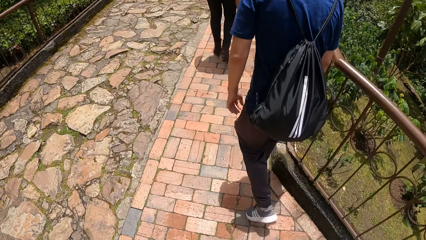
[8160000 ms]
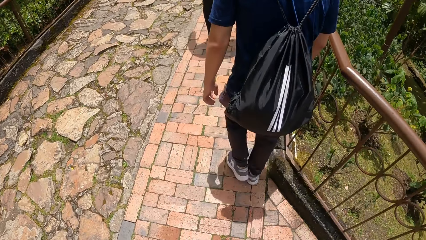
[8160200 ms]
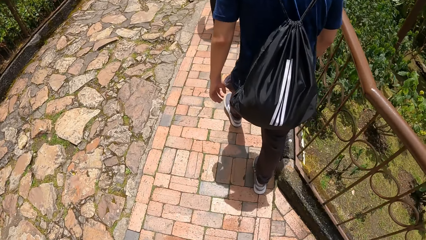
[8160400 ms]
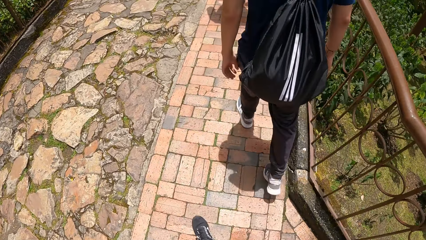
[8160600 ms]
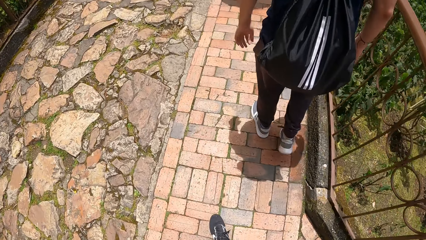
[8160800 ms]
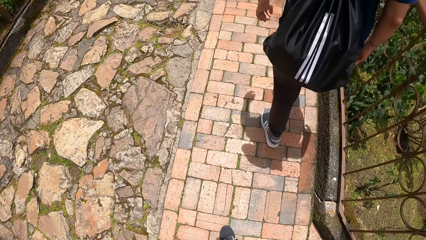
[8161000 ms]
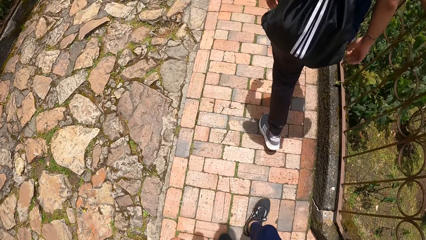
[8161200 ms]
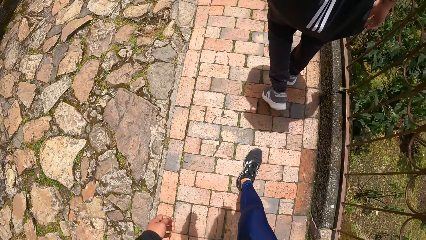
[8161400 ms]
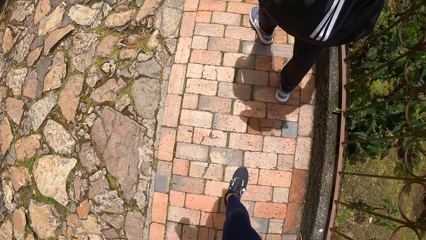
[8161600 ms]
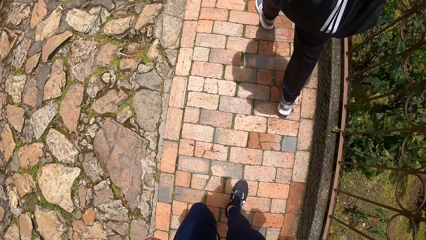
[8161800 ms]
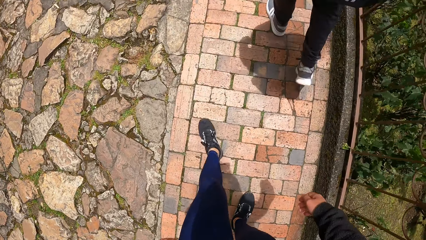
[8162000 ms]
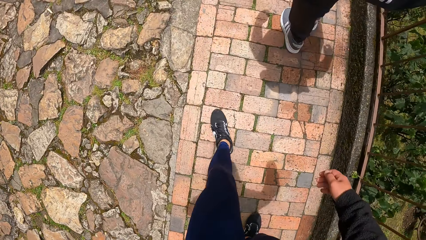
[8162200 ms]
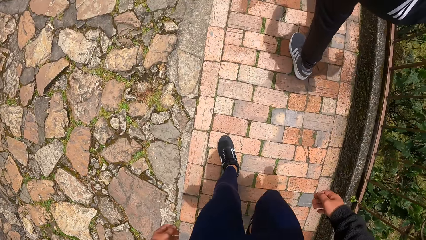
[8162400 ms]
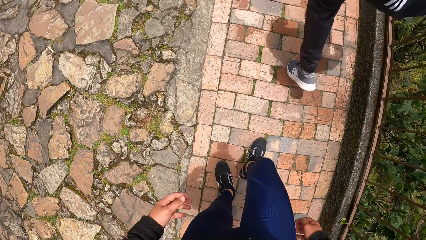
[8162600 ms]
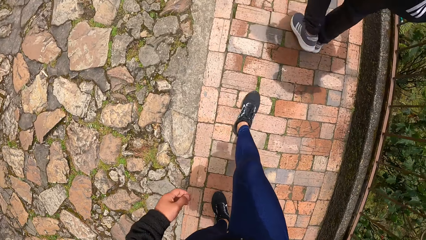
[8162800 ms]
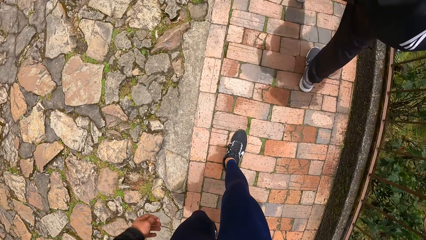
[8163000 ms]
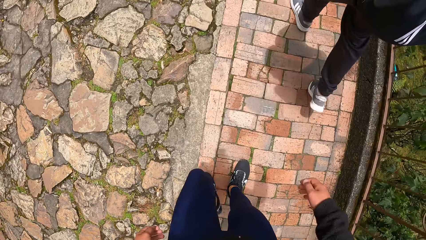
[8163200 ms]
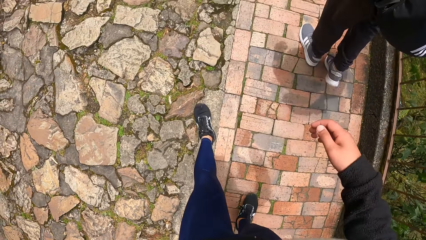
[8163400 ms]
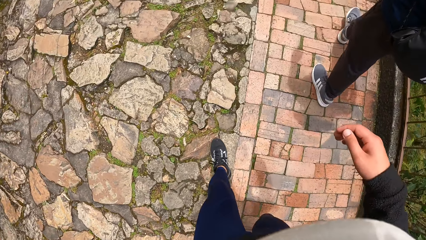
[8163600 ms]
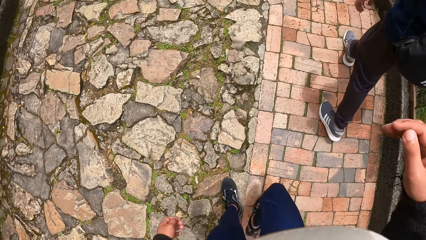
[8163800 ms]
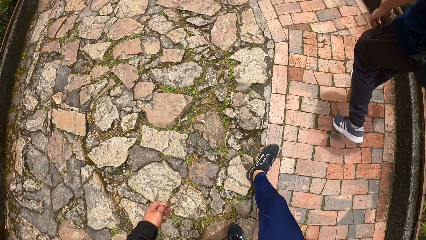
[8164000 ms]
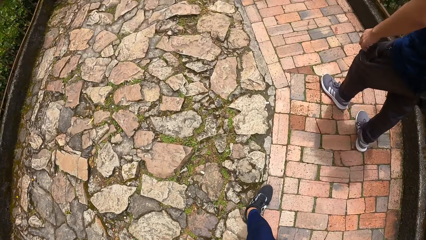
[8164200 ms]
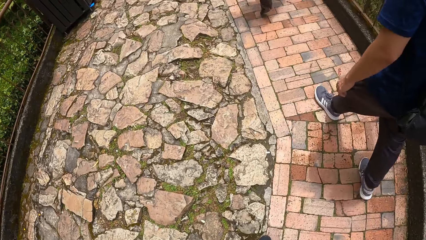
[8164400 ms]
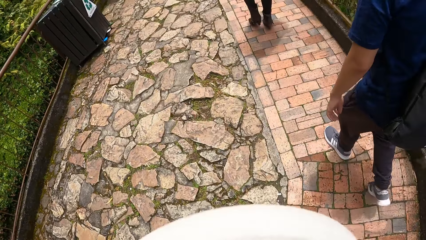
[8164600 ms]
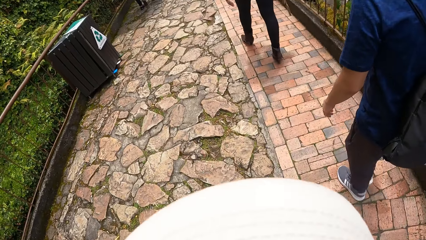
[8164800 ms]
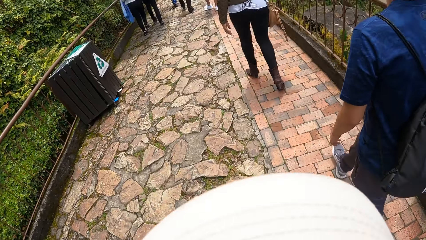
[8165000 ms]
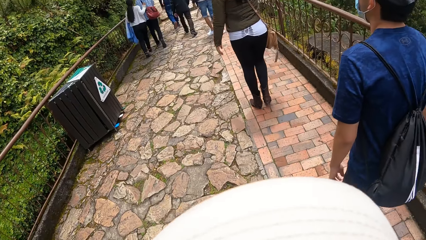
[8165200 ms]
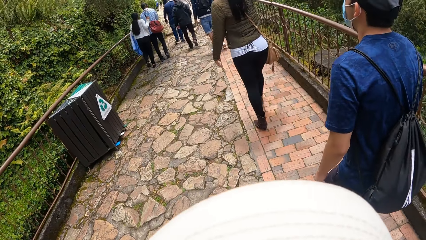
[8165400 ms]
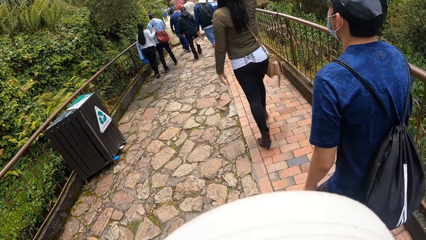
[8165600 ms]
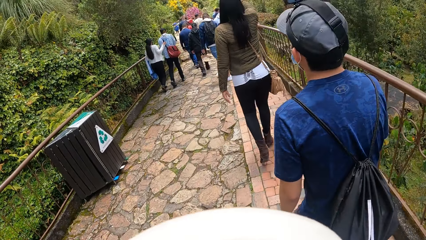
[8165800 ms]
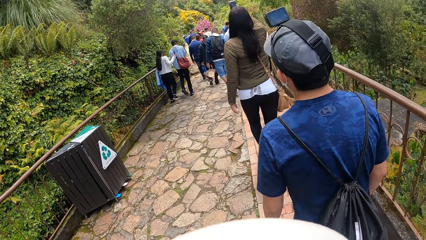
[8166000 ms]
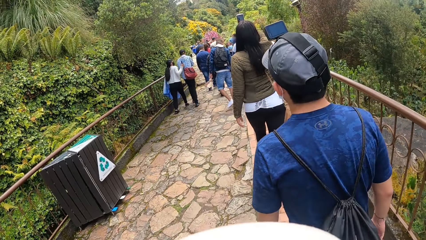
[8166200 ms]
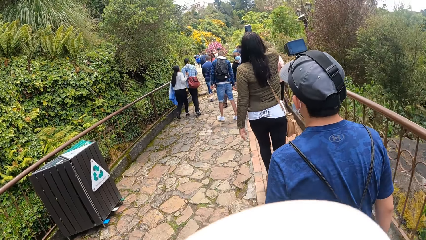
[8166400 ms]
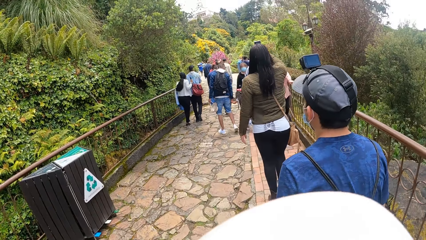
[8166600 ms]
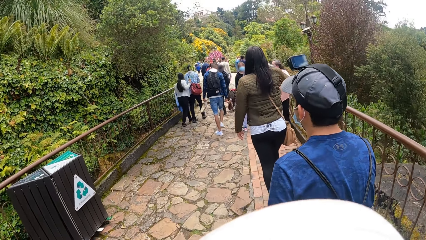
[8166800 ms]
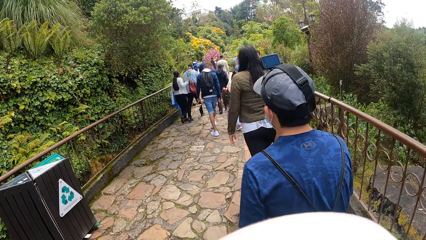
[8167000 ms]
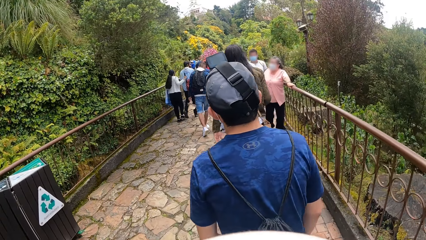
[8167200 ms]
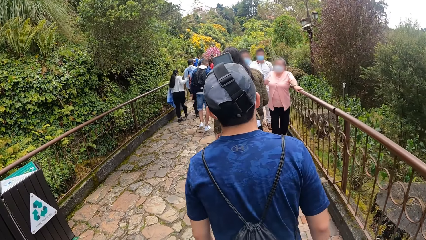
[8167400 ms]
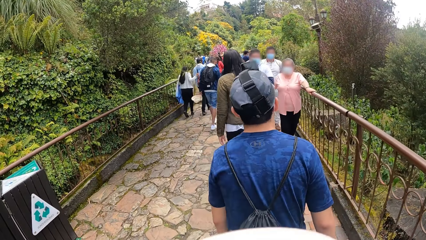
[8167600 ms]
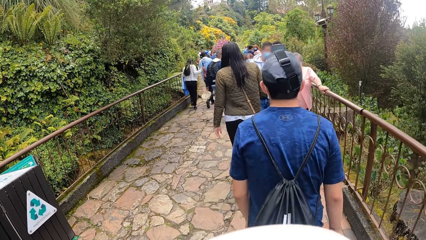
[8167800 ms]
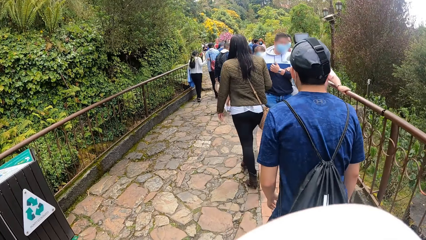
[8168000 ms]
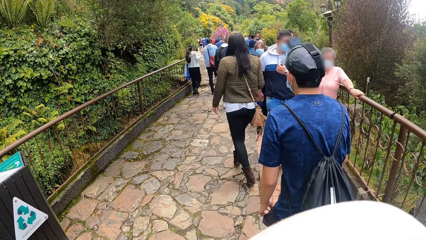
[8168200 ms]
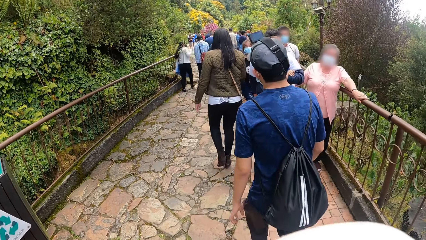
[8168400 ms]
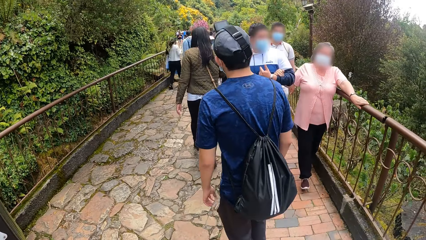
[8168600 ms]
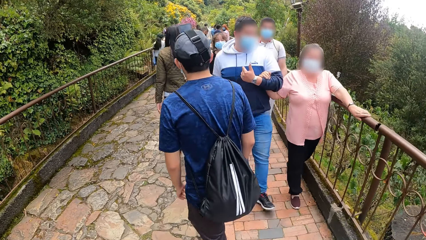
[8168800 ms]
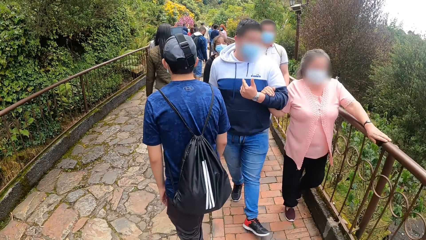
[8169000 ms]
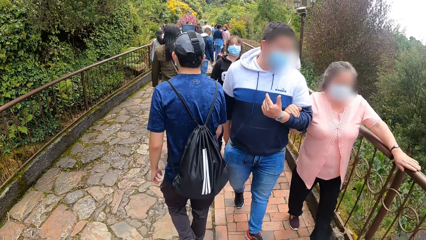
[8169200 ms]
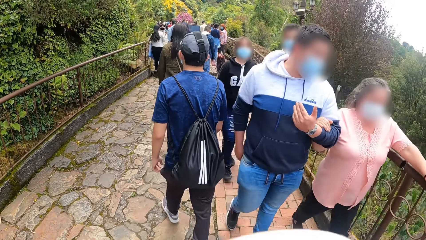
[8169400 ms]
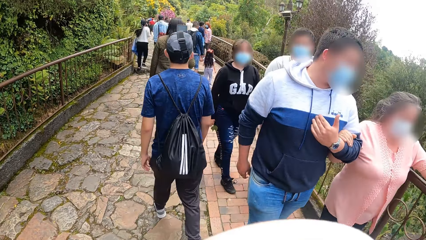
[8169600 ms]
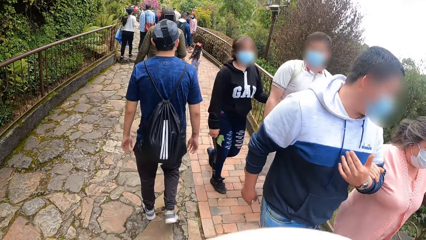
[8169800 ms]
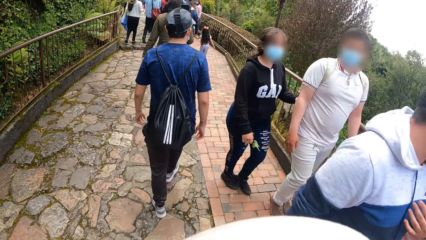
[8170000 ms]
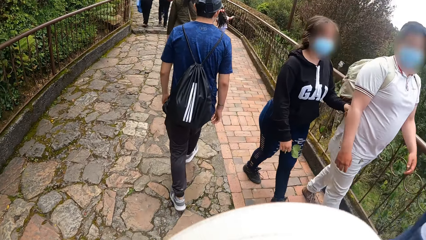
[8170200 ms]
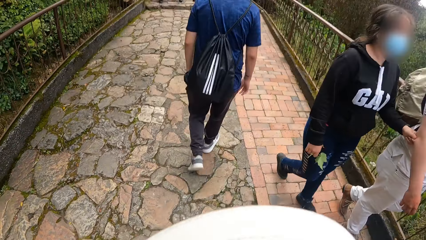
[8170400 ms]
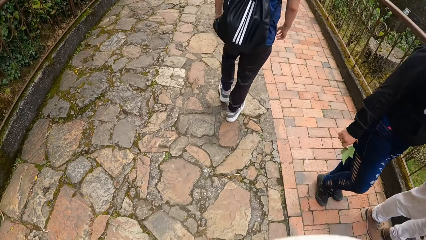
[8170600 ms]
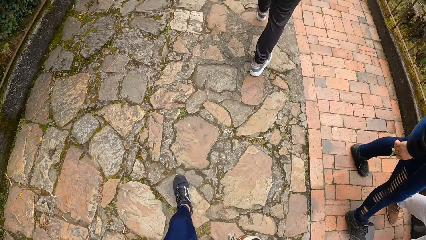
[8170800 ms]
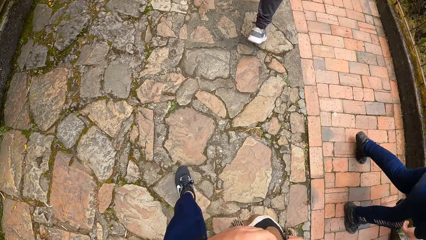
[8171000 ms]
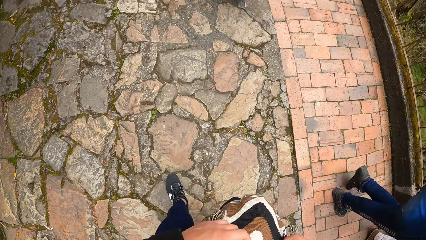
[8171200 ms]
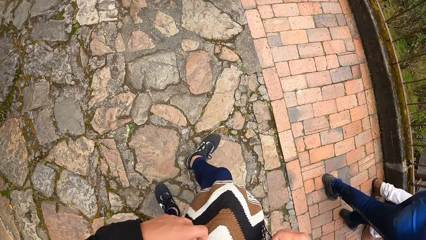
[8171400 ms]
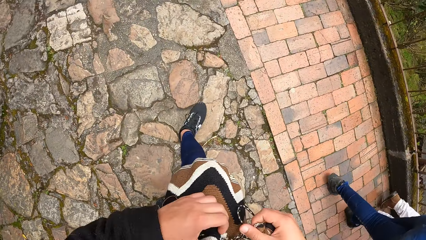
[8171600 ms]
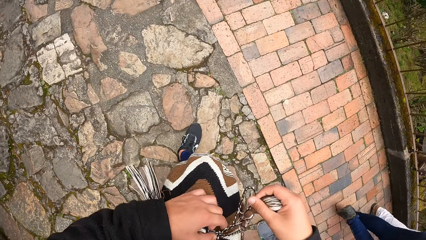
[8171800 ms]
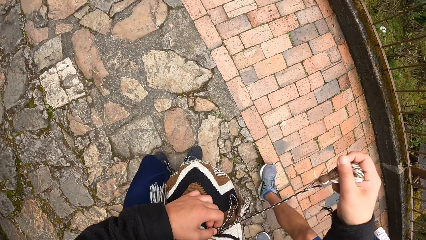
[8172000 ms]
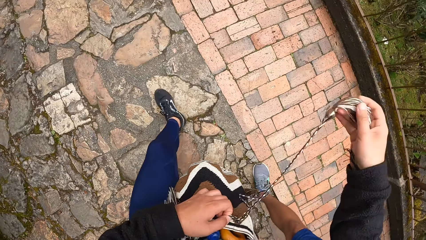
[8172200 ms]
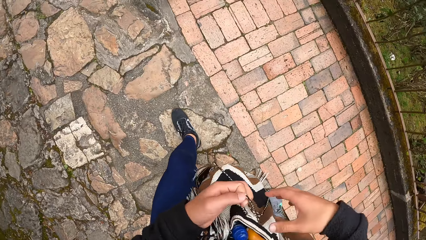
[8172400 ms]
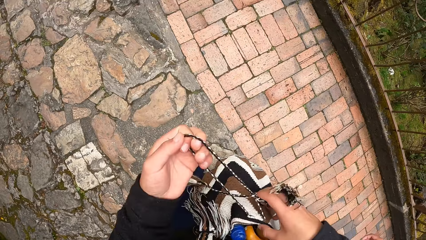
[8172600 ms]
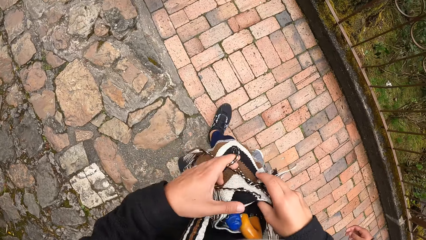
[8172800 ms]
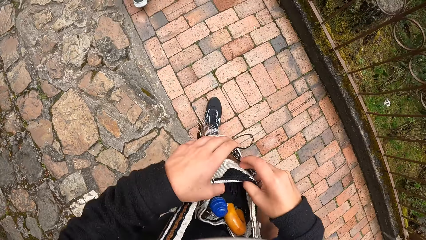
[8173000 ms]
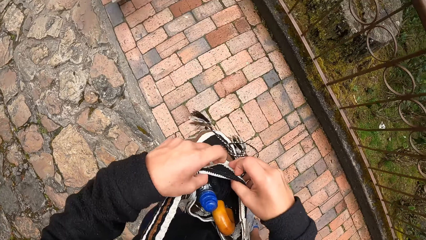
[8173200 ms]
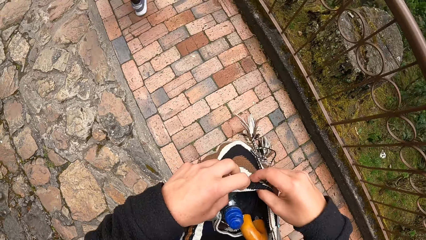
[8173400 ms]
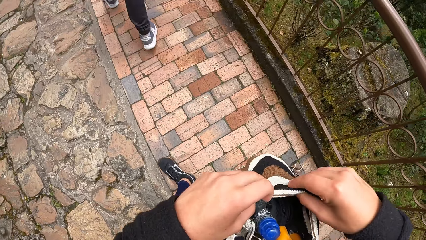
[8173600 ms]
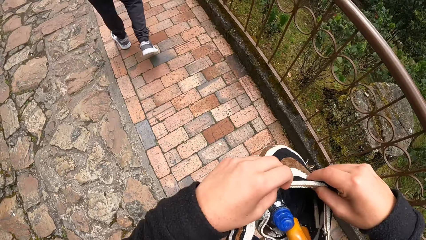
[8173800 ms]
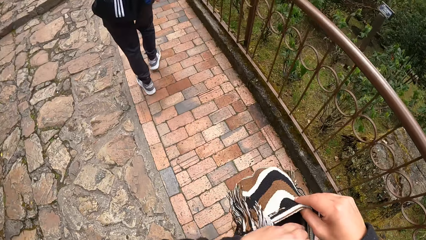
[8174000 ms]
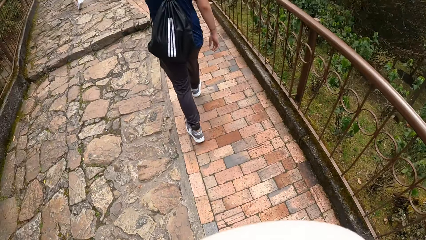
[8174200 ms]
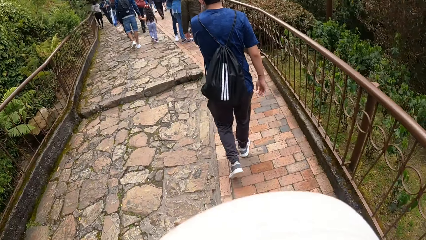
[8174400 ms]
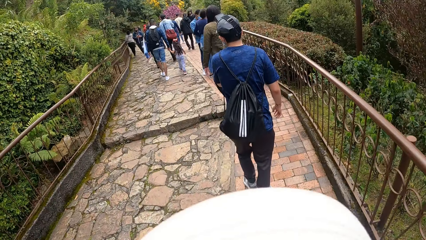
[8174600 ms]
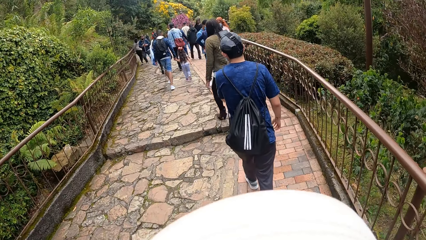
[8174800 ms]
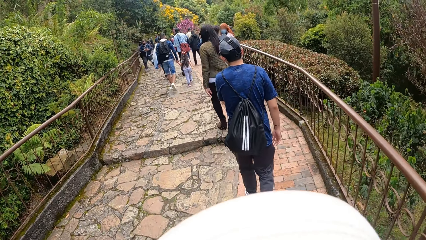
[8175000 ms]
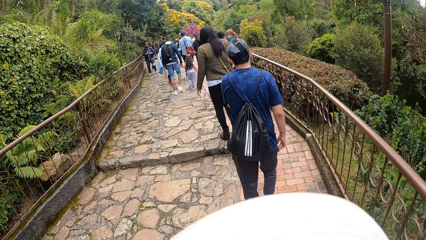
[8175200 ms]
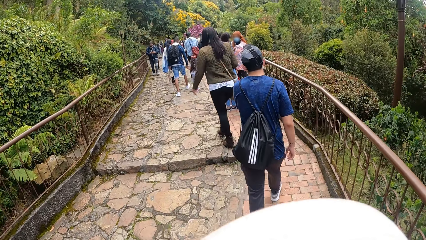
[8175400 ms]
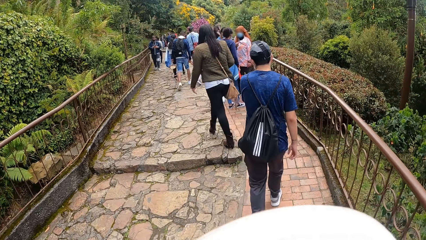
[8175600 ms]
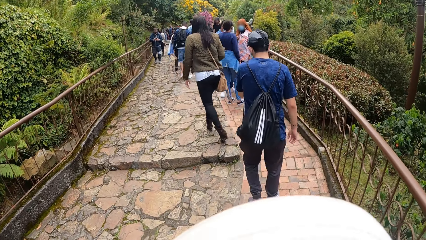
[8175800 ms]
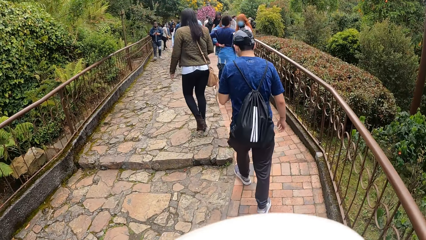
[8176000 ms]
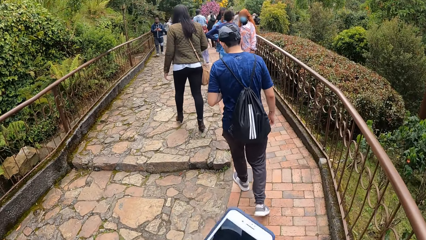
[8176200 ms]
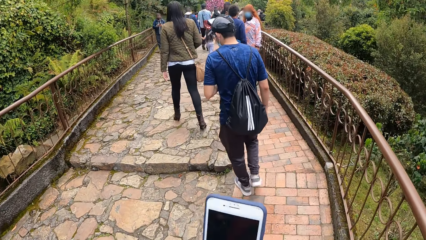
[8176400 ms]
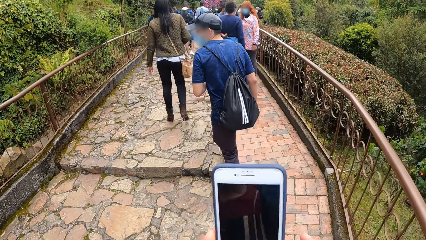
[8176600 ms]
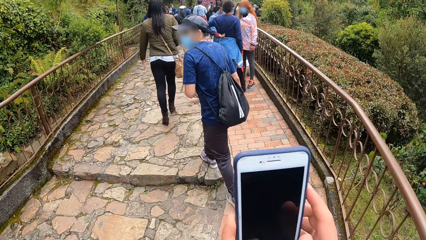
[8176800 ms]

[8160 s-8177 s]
The camera wearer touches his head with his right hand. He opens a bag hanged around his neck with both hands.
